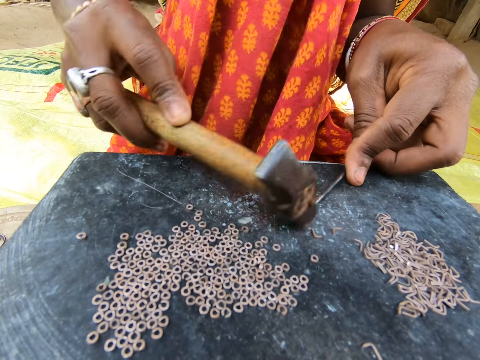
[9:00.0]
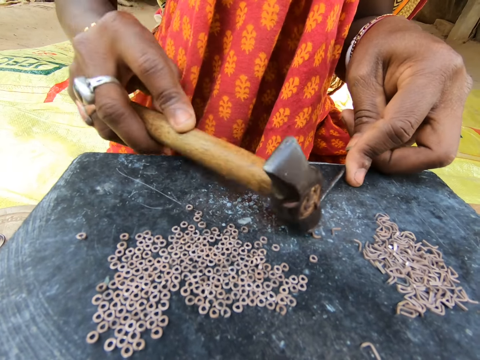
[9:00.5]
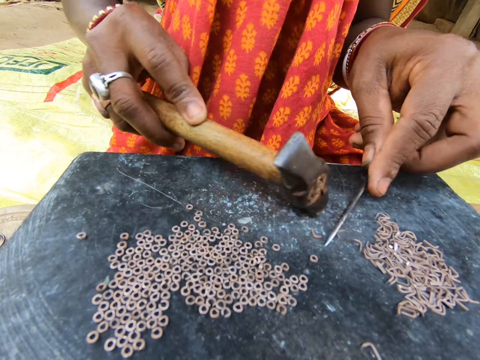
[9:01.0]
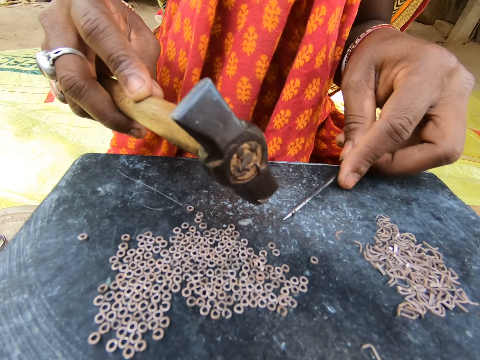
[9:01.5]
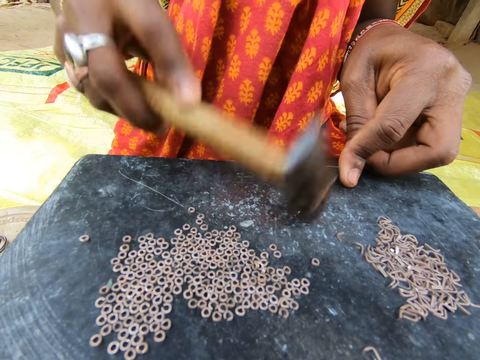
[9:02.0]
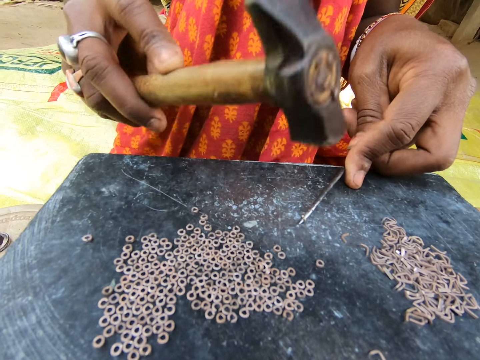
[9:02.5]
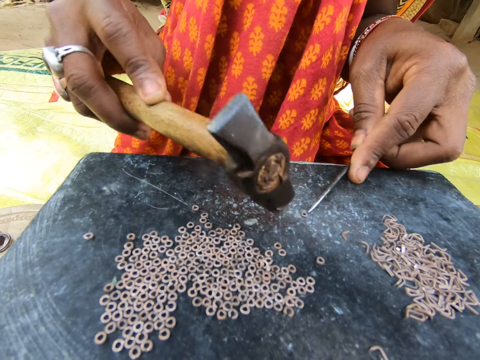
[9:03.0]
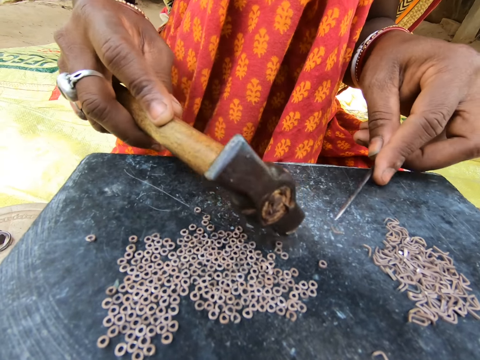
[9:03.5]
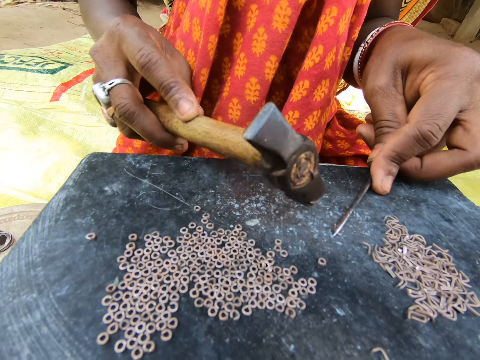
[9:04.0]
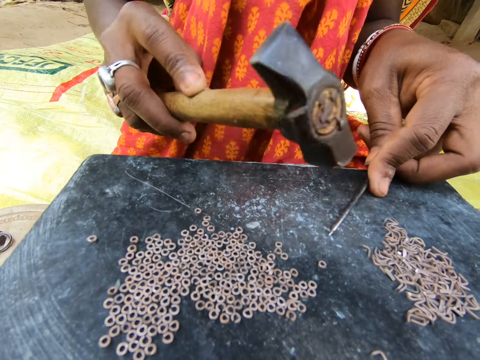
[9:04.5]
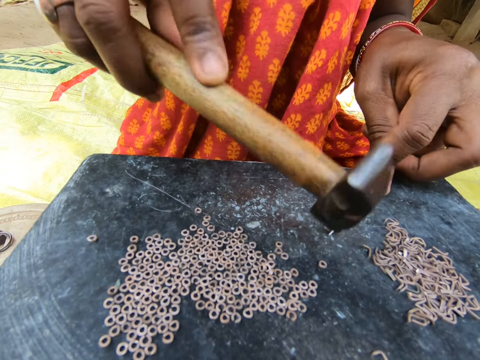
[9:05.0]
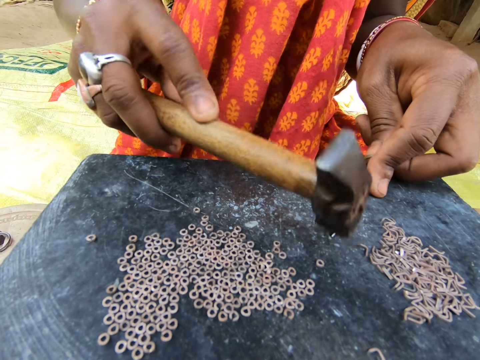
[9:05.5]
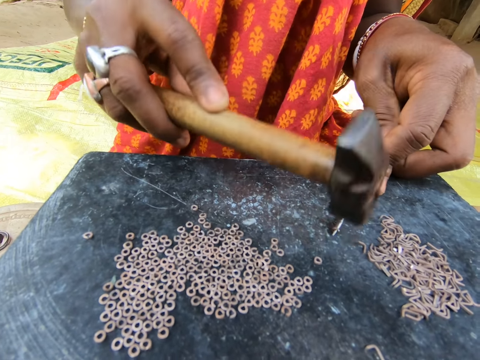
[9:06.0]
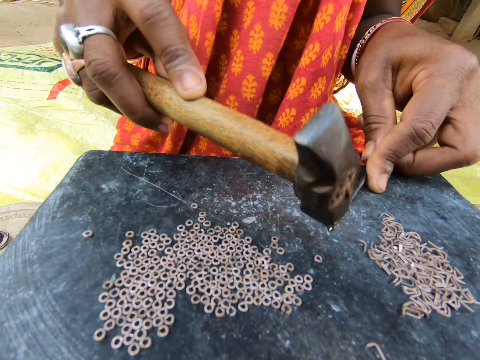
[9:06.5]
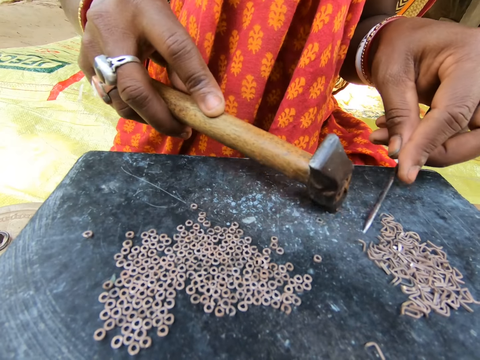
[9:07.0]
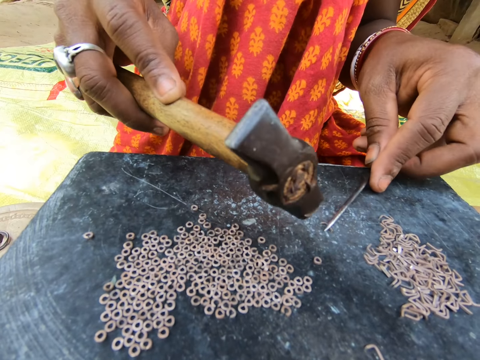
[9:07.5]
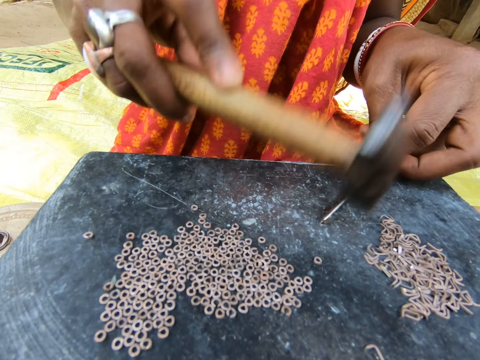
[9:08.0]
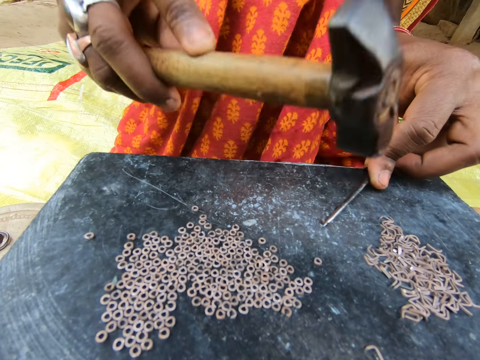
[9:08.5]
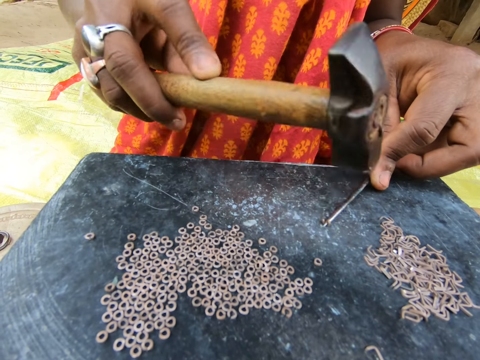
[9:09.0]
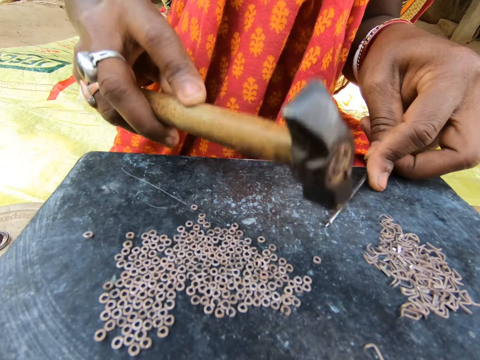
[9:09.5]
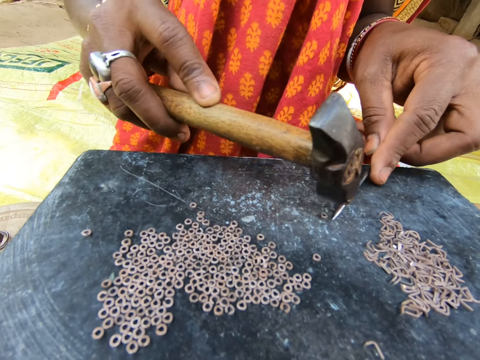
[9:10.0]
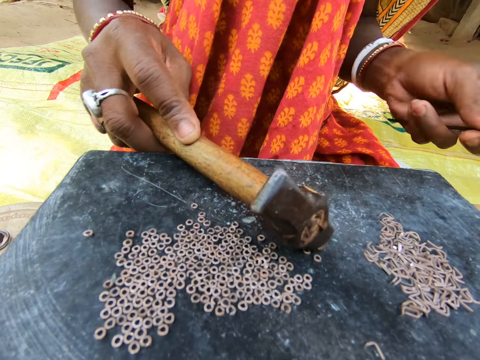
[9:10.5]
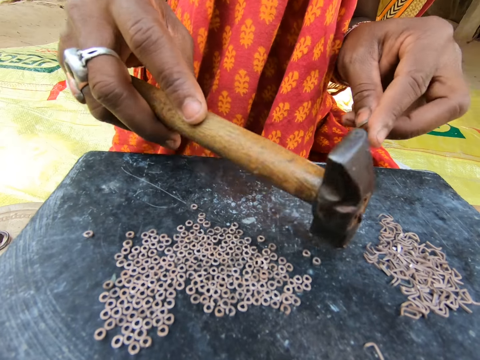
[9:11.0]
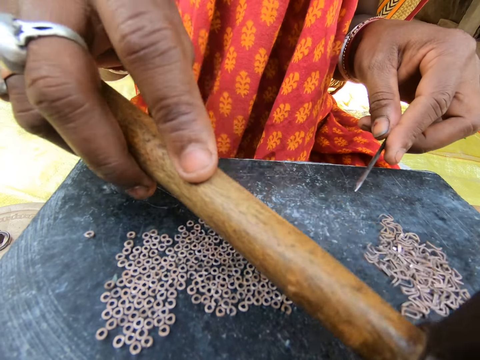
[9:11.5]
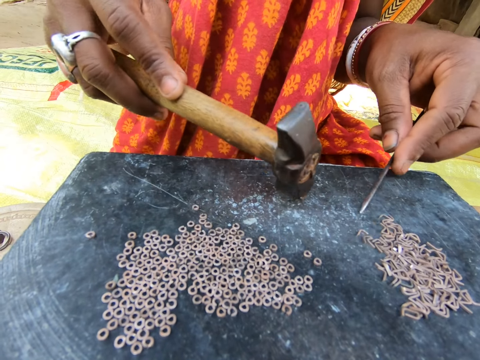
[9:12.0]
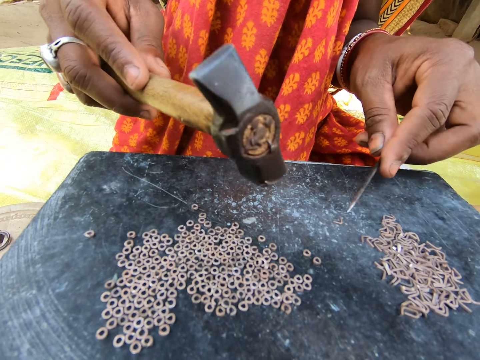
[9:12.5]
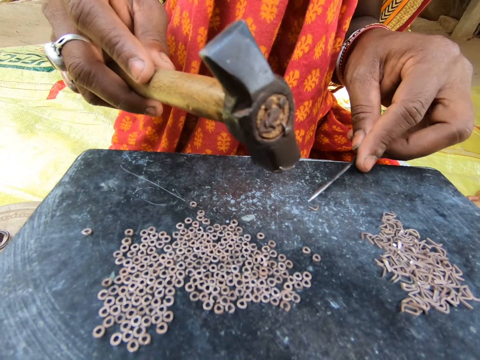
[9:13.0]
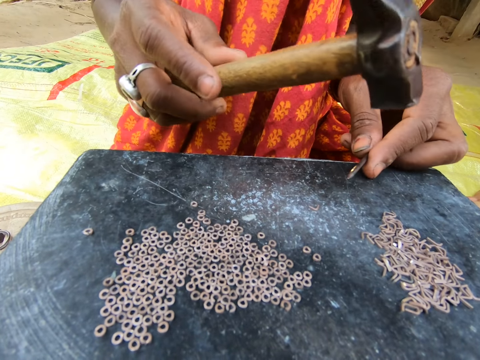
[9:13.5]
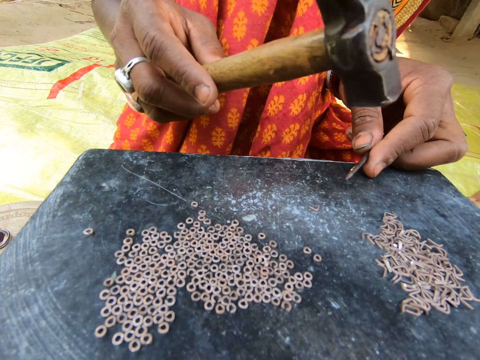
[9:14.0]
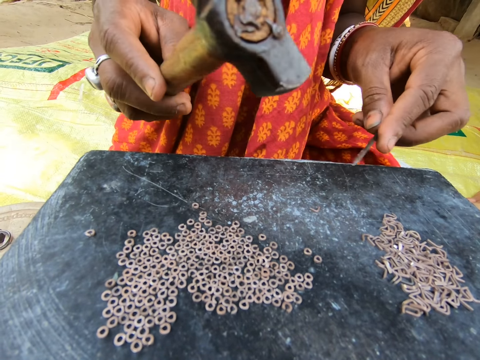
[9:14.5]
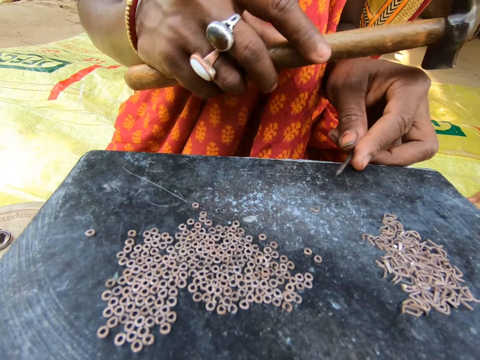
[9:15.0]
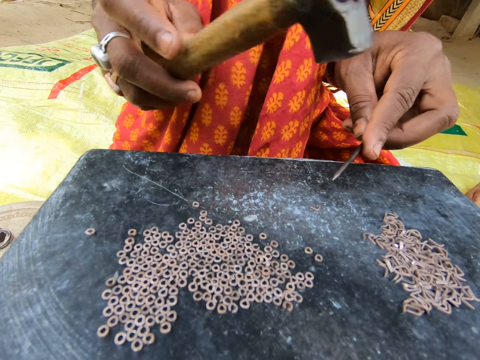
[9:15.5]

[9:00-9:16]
The woman hits the piece of metal into a ring with the hammer in her right hand. The woman moves the metal ring on the table aside with the hammer in her right hand. The woman moves the piece of metal on the table with the rod in her left hand. The woman hits the piece of metal into a ring with the hammer in her right hand. The woman moves the metal ring on the table aside with the hammer in her right hand. The woman moves the piece of metal on the table with the rod in her left hand. The woman hits the piece of metal into a ring with the hammer in her right hand. The woman moves the metal ring on the table aside with the hammer in her right hand. The woman moves the piece of metal on the table with the rod in her left hand. The woman hits the piece of metal into a ring with the hammer in her right hand. The woman moves the metal ring on the table aside with the hammer in her right hand and makes a hand gesture with her left hand. The camera wearer moves the hammer. The woman moves the piece of metal on the table with the rod in her left hand. The camera wearer makes hand gestures with her right hand.

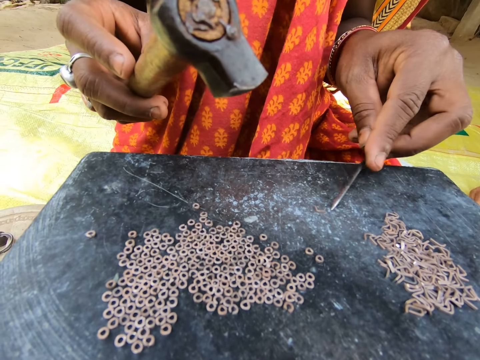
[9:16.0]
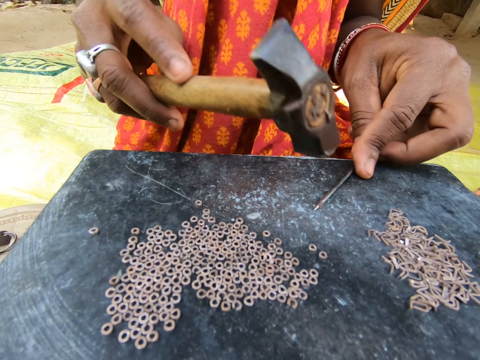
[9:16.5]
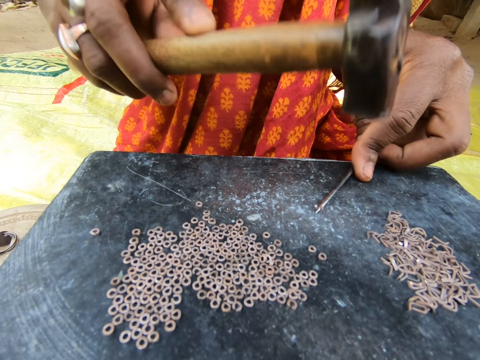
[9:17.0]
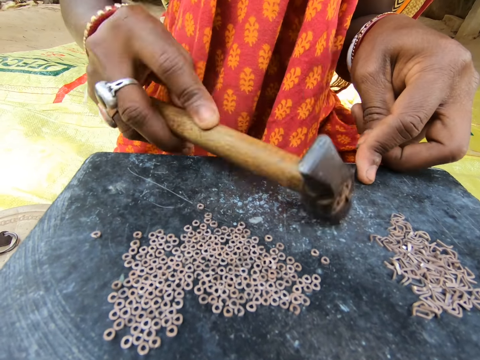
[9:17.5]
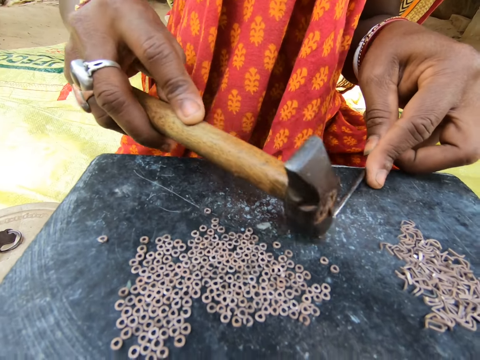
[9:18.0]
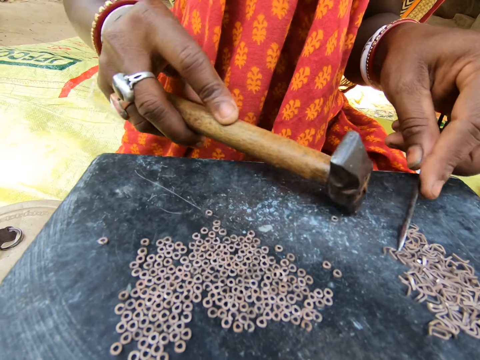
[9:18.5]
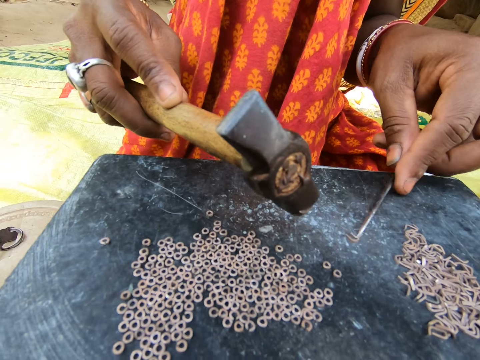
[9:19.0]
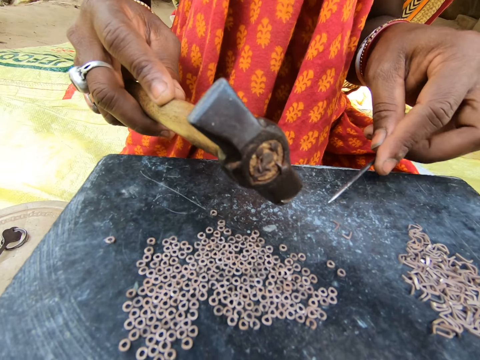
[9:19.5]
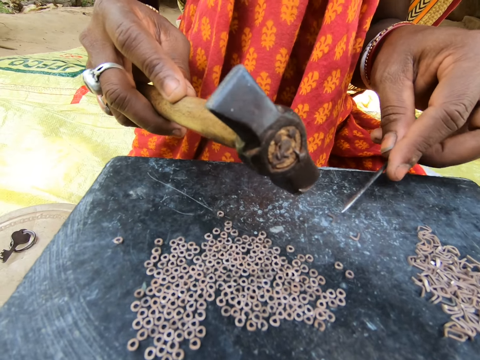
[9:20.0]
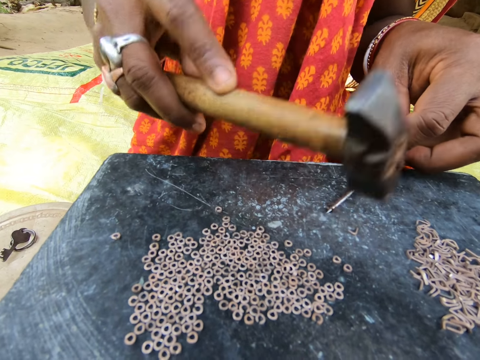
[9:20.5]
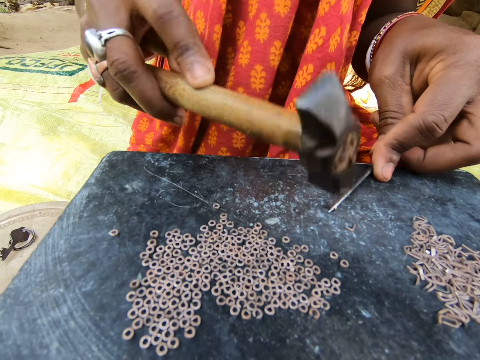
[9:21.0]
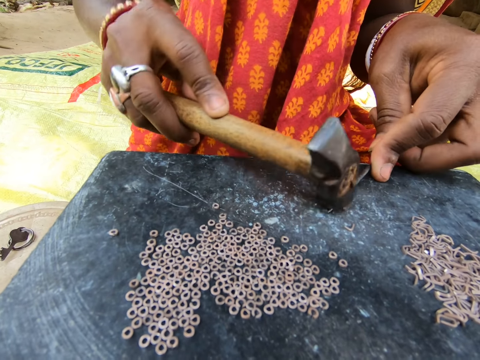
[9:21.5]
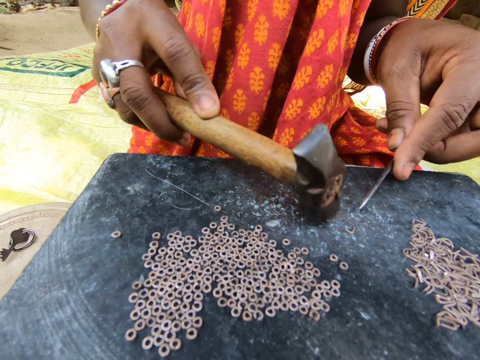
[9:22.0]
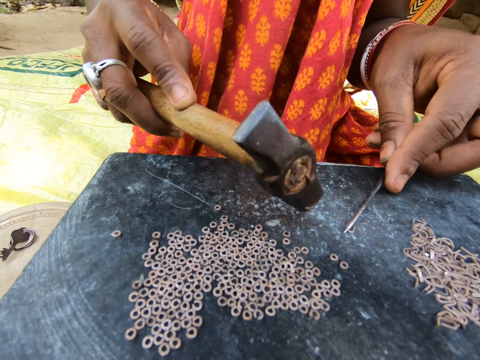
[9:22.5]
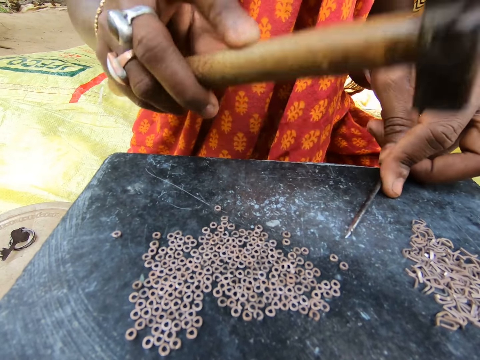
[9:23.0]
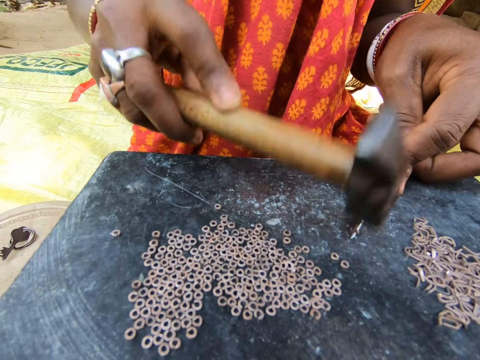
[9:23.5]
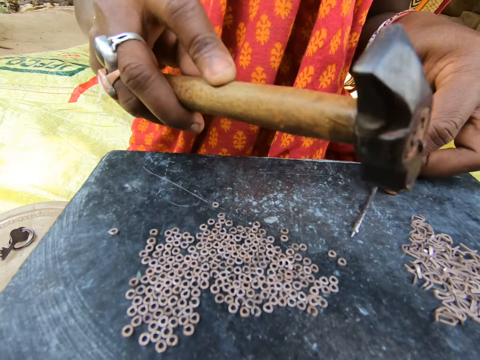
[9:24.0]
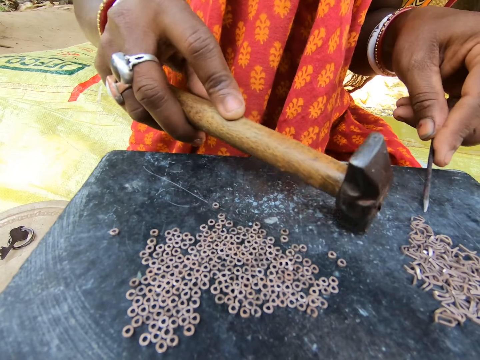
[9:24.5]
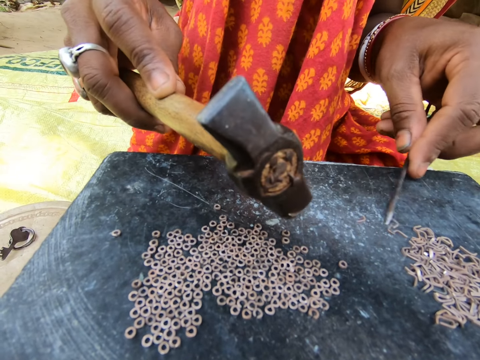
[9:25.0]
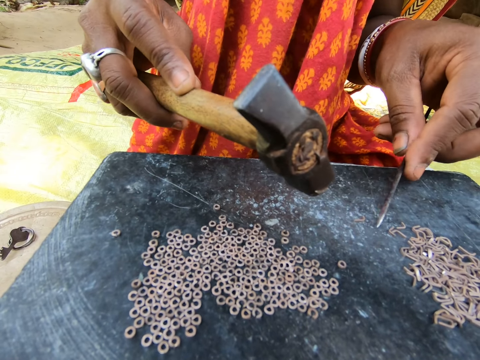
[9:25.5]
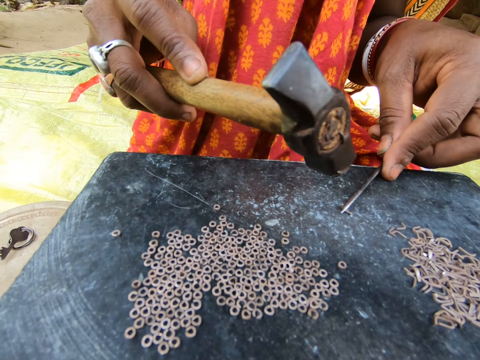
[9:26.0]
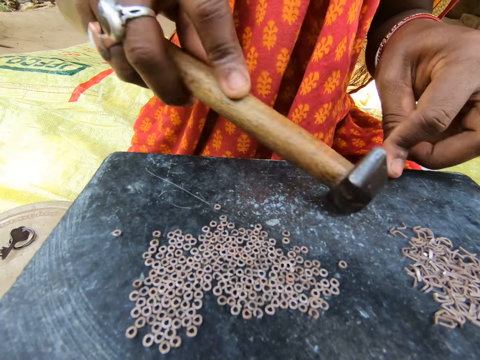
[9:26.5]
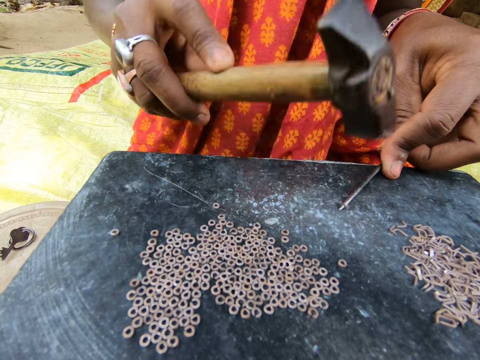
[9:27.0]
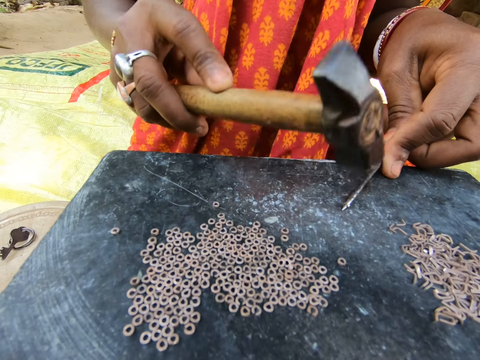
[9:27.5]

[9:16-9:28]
The camera wearer makes split rings with a hammer and needle. They move the split ring on the table with the hammer. They make split rings with the hammer and needle. They move the split ring on the table with the hammer. They make split rings with the hammer and needle. They move the split ring on the table with the hammer. They make split rings with the hammer and needle.
